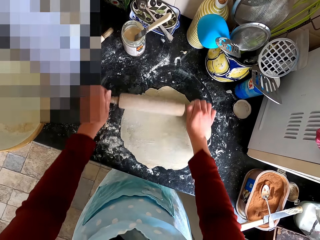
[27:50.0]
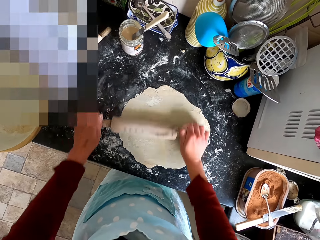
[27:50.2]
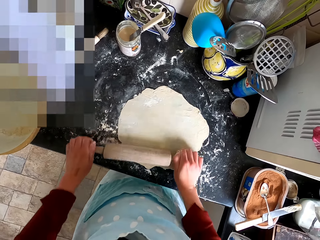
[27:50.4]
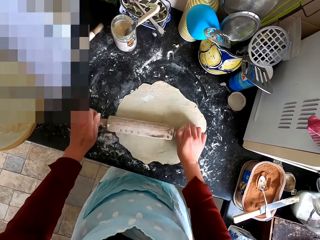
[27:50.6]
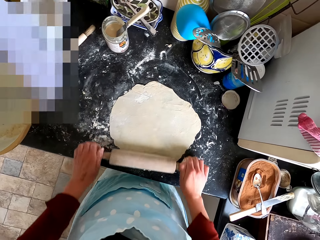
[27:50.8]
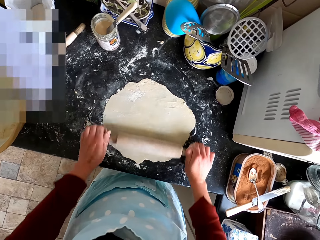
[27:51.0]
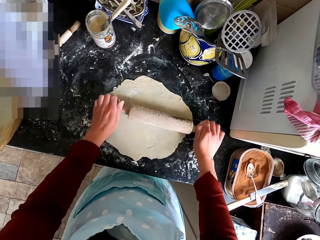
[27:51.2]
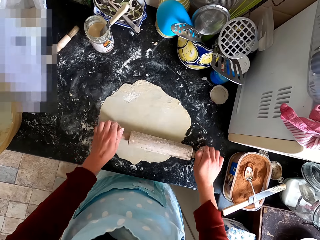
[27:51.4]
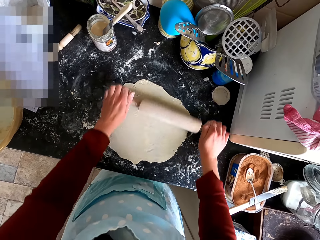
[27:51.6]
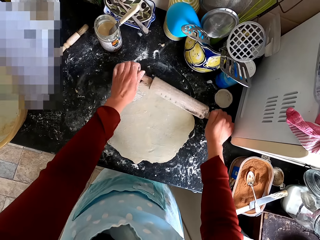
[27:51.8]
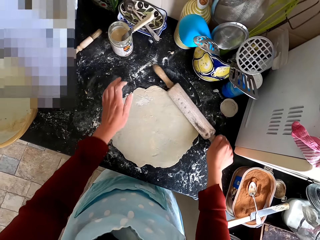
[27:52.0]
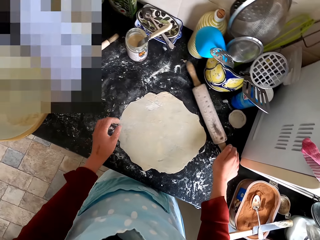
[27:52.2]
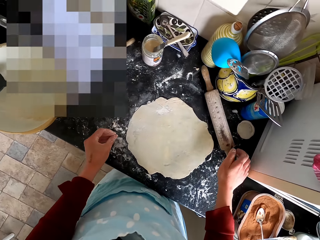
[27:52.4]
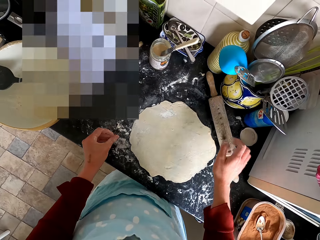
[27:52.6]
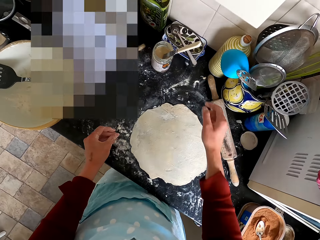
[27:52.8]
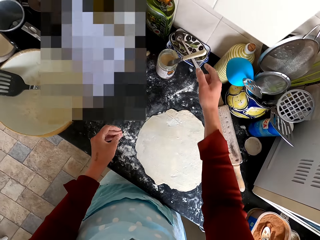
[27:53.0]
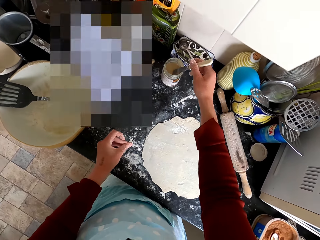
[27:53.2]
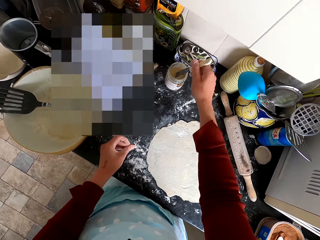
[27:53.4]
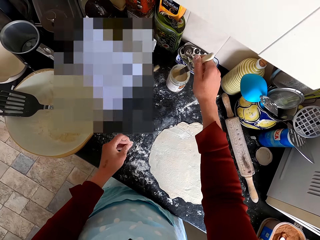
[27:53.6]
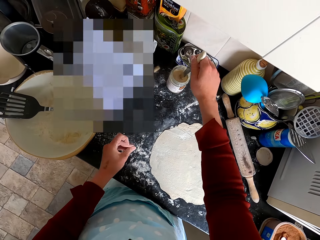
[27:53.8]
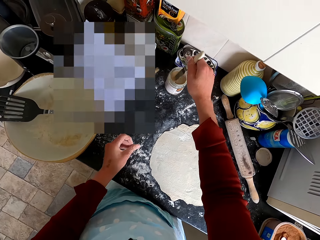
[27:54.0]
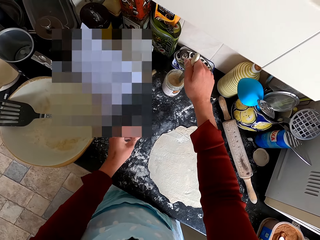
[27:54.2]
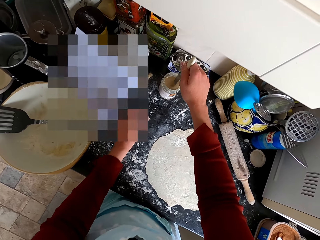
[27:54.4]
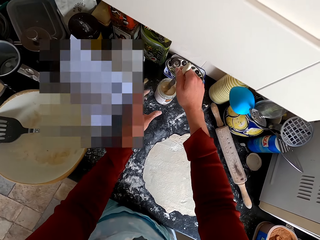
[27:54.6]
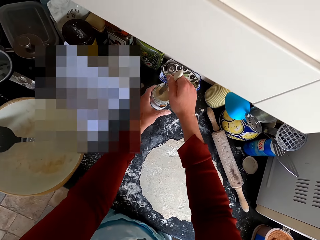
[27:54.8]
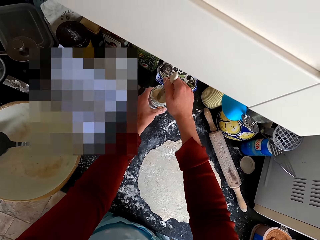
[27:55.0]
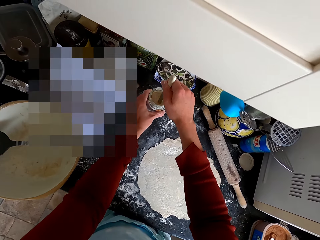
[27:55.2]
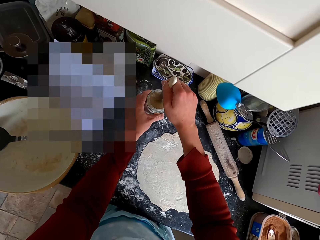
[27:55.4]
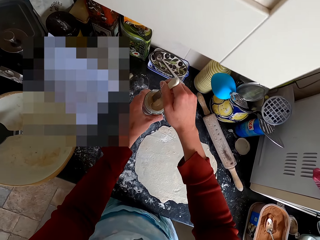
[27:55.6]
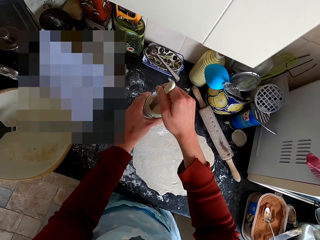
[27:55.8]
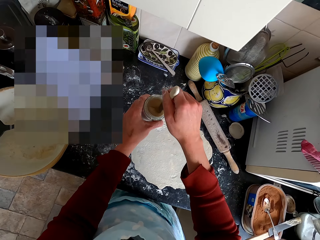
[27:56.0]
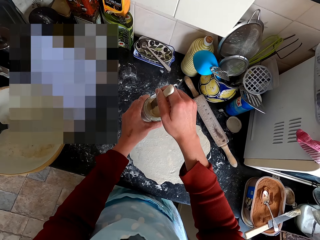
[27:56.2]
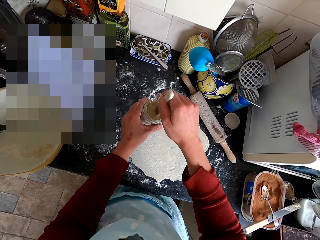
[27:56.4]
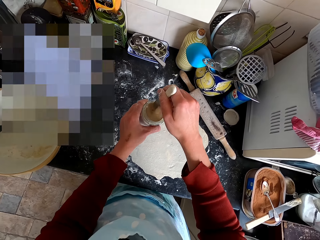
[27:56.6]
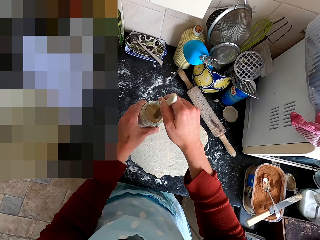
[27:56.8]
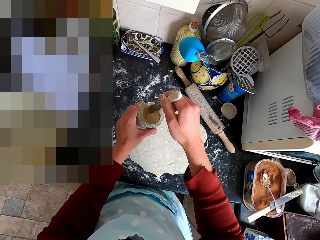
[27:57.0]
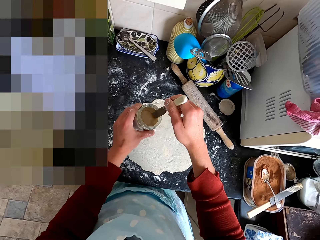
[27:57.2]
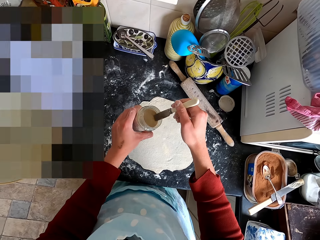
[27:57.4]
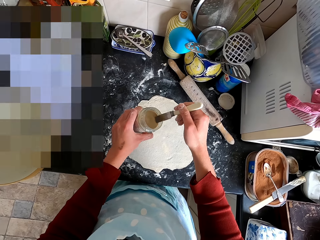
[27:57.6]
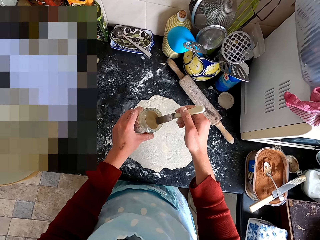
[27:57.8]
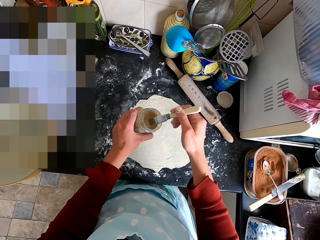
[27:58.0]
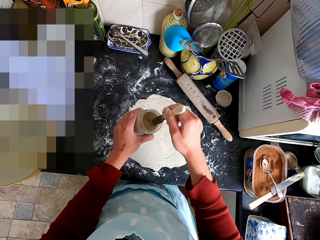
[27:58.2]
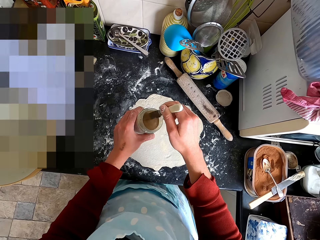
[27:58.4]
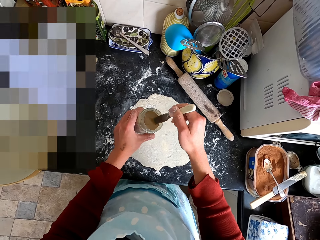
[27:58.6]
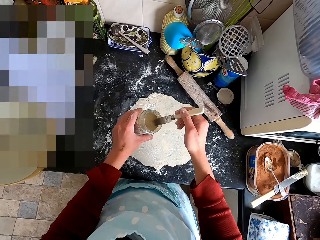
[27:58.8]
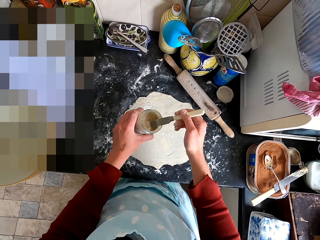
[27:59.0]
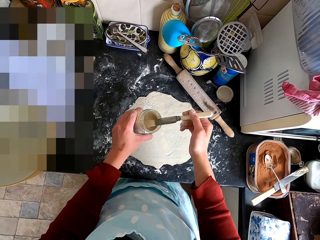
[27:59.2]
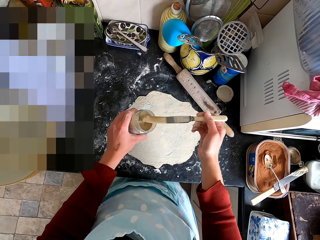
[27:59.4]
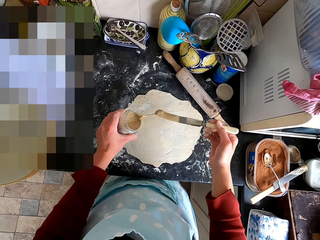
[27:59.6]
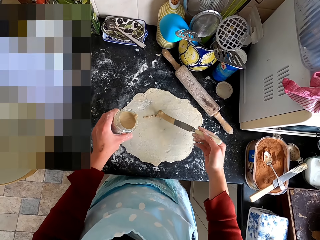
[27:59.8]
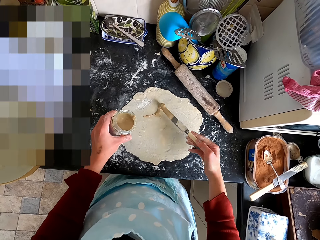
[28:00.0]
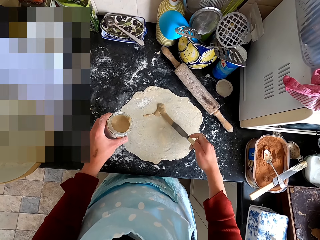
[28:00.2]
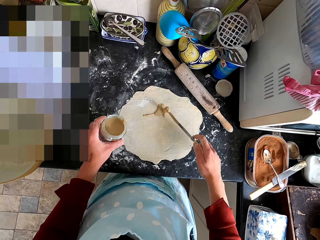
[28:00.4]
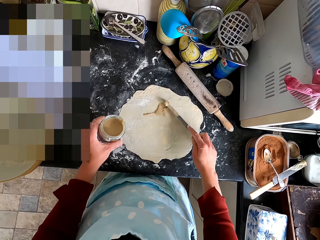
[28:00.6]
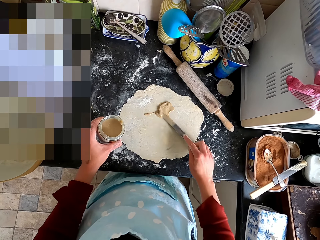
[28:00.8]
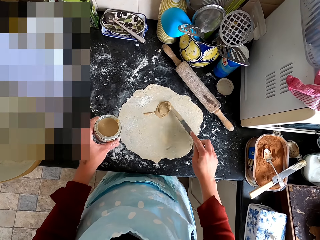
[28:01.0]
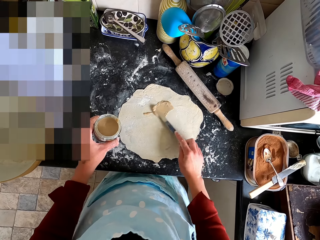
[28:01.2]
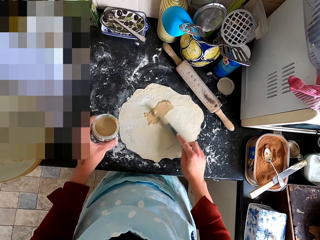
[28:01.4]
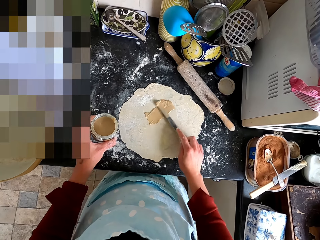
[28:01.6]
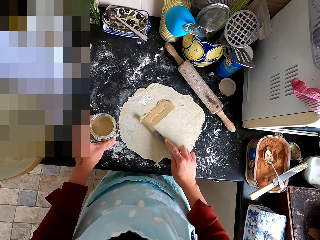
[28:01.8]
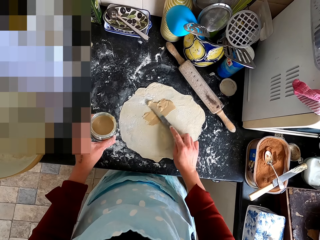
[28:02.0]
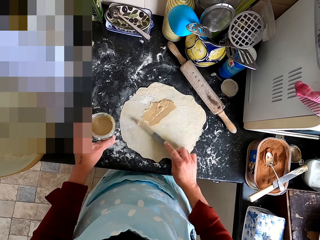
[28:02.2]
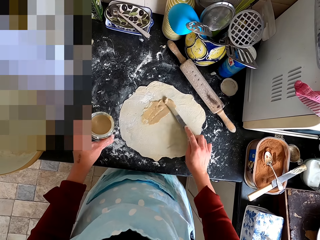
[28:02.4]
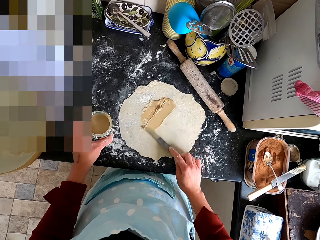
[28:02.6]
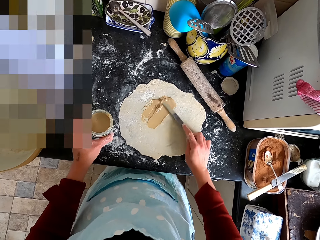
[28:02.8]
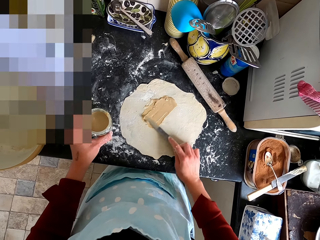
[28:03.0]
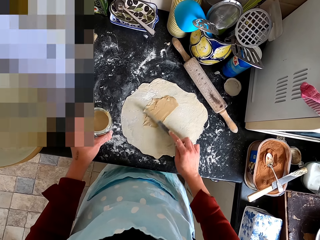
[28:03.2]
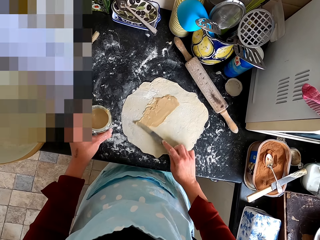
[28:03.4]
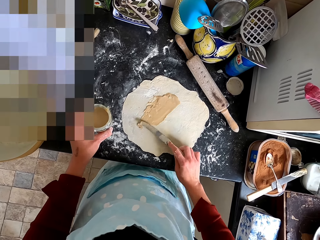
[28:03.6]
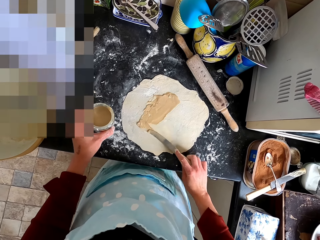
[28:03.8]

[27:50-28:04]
The camera wearer puts the dough roller on the counter top. They stir the paste with the knife. They pick up the container or tin. They scoop the paste in the tin with the knife. They spread the paste on the dough with the knife.

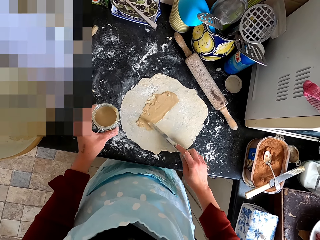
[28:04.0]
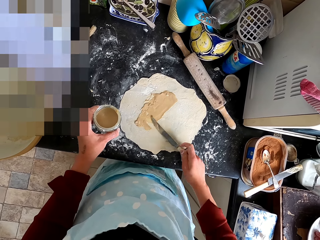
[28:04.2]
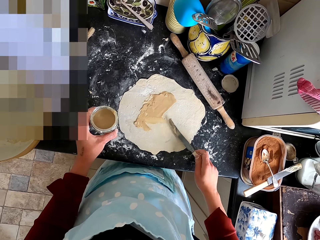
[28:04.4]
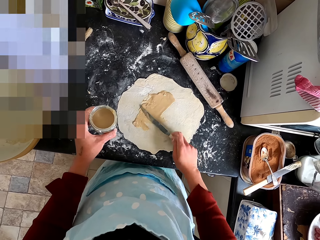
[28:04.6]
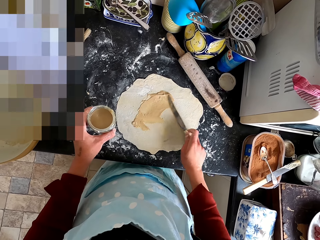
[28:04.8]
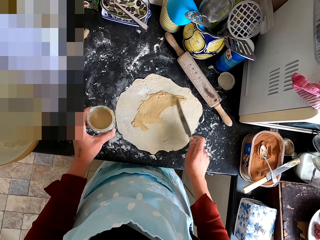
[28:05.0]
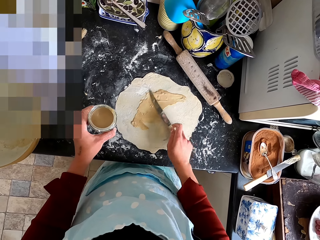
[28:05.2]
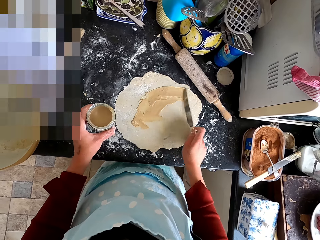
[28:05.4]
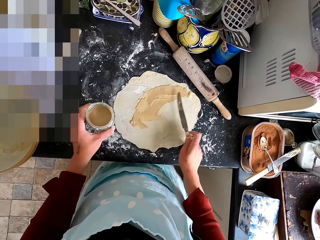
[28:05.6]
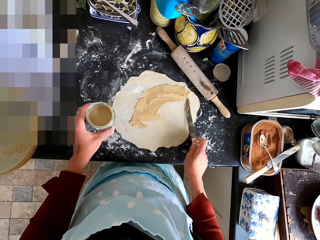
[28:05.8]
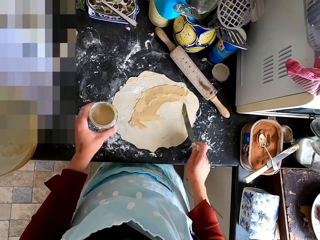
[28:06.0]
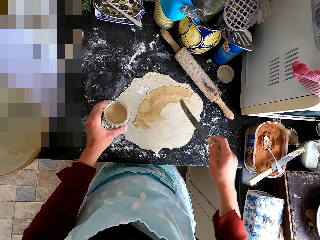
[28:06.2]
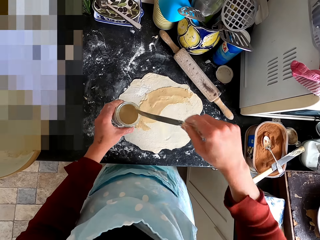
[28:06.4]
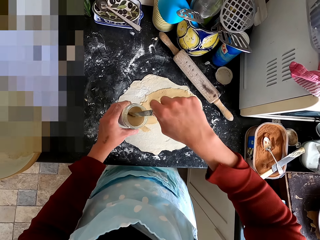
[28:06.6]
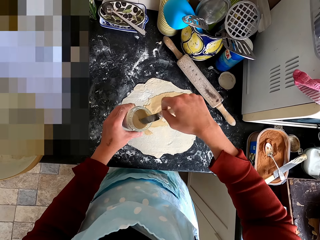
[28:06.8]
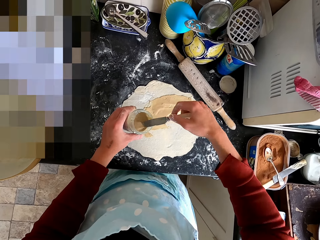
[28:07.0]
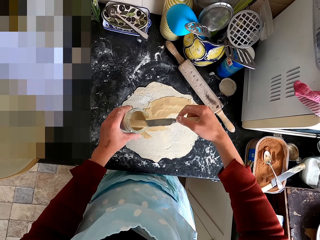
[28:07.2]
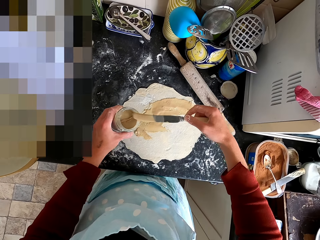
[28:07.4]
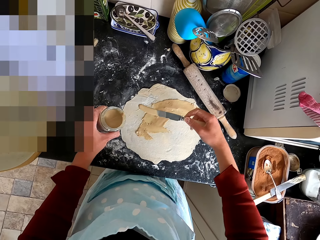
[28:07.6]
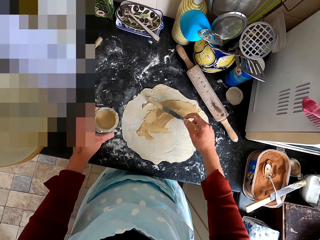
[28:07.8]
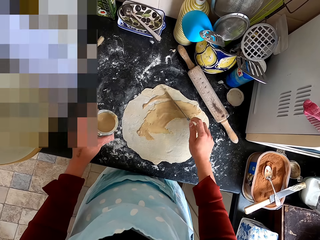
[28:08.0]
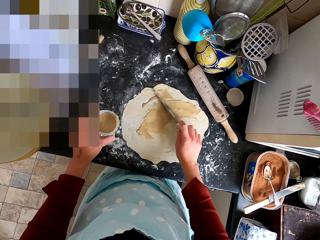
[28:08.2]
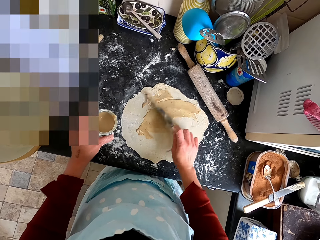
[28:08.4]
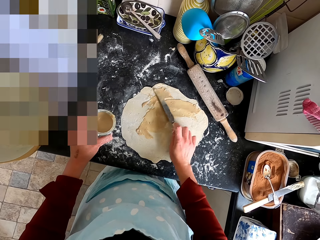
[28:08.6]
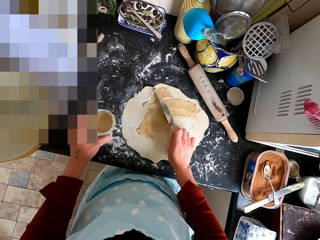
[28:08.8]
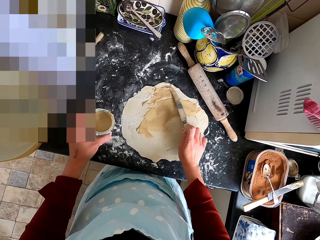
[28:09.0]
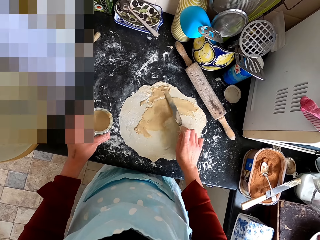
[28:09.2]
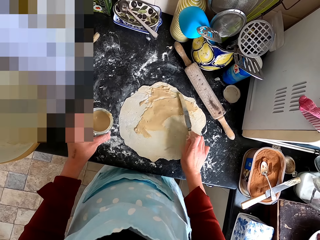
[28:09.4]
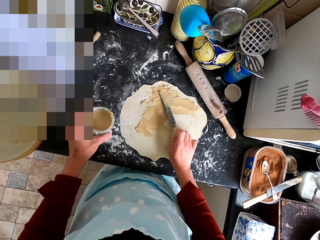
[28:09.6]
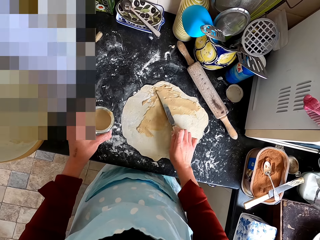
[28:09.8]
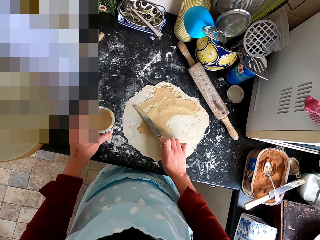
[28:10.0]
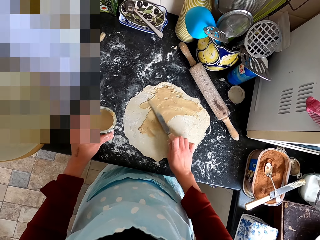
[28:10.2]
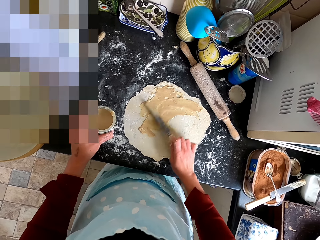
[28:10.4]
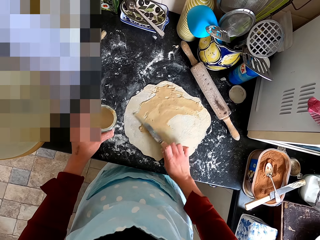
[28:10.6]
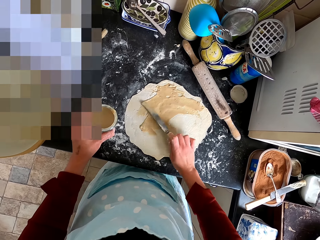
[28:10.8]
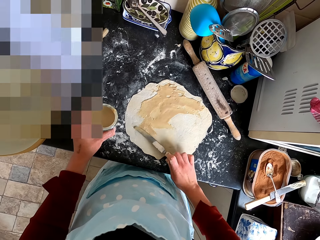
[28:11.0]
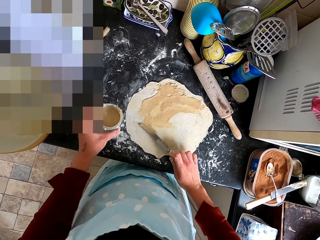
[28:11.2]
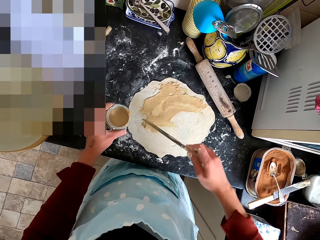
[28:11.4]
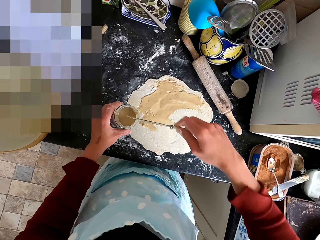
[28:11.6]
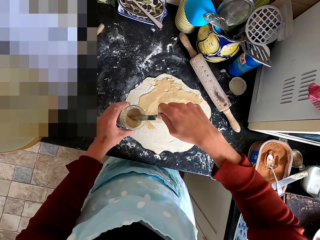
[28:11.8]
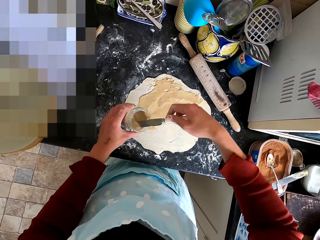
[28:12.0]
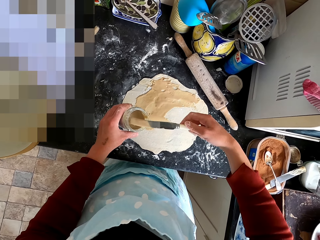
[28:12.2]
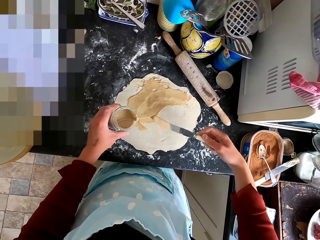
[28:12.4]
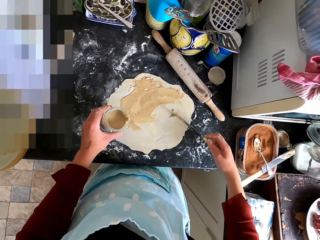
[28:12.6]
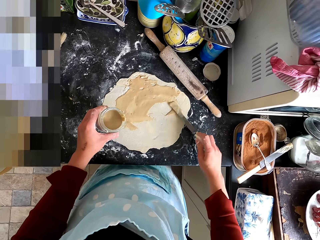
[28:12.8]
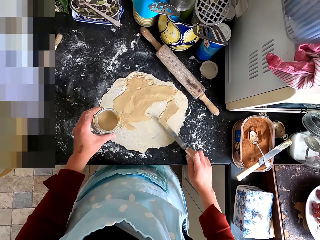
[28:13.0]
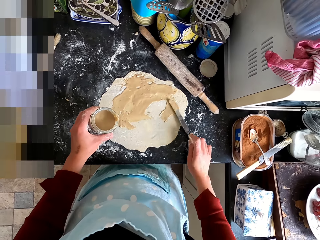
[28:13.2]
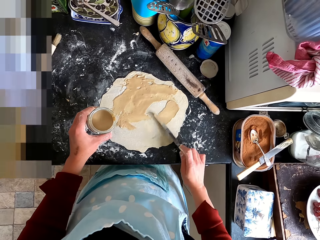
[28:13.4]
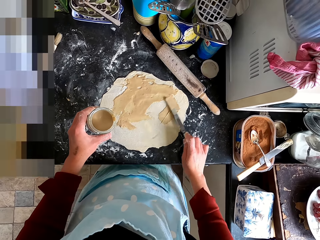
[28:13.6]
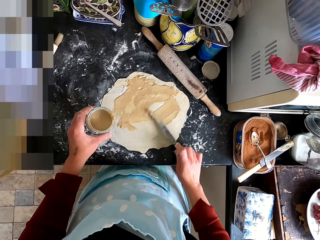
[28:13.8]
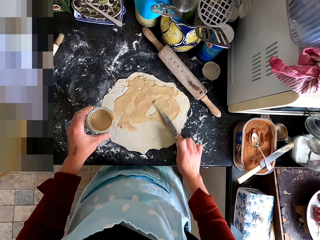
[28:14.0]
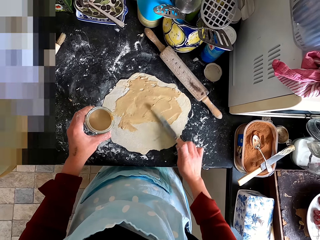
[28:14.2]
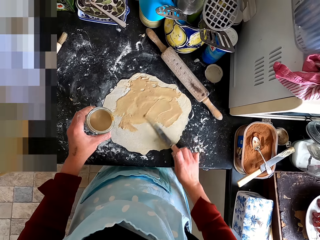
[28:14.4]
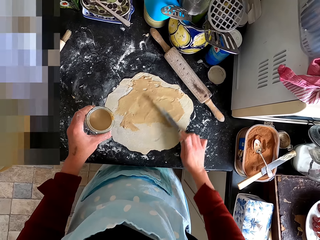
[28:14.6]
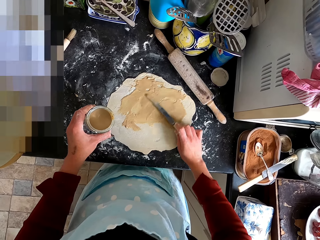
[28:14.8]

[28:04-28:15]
The camera wearer scoops the paste in the tin with the knife. They spread the paste on the dough with the knife. They scoop the paste in the tin with the knife. They spread the paste on the dough with the knife.
